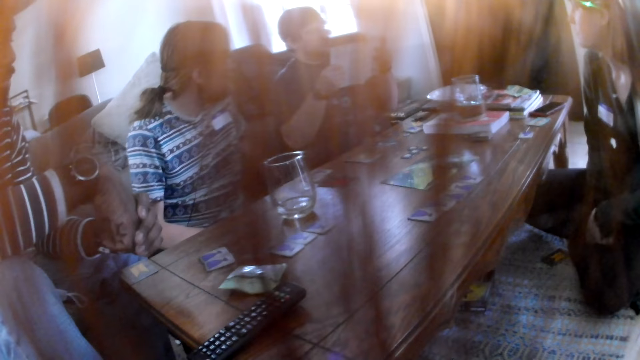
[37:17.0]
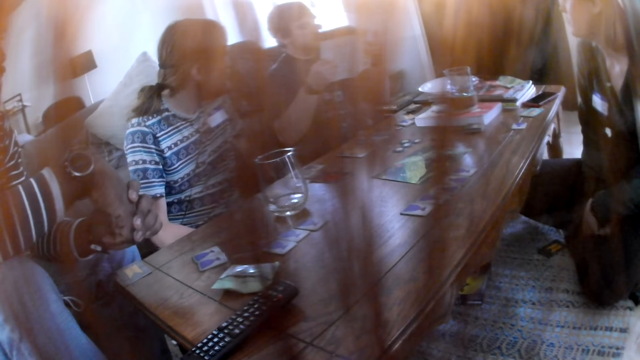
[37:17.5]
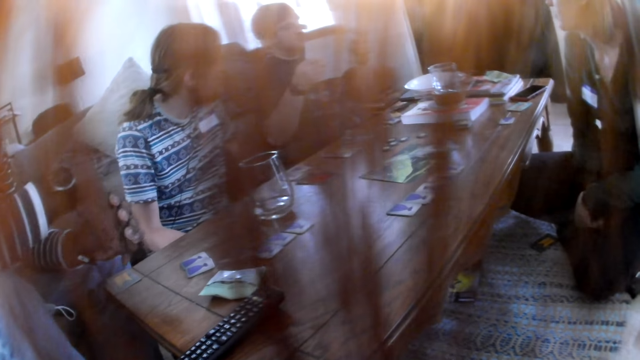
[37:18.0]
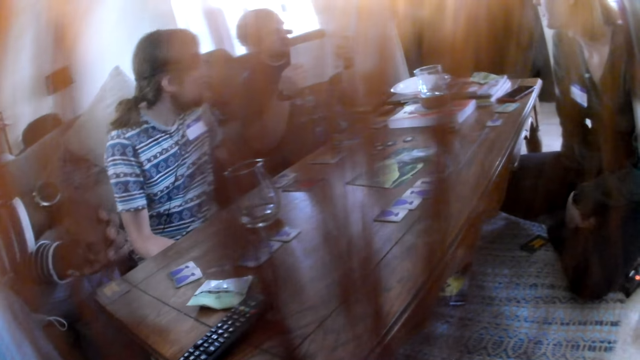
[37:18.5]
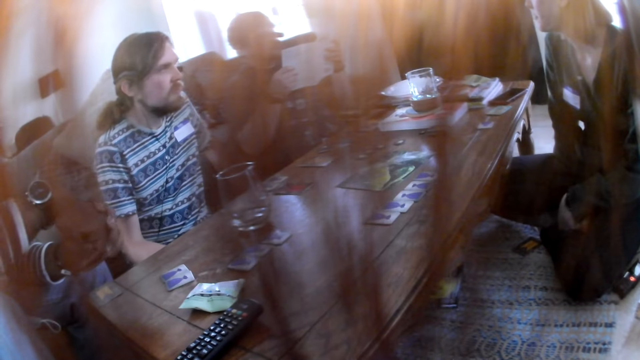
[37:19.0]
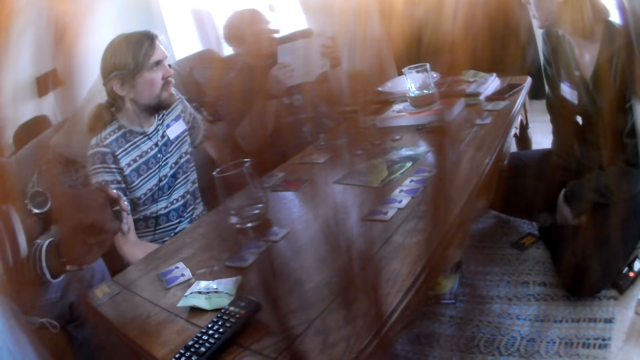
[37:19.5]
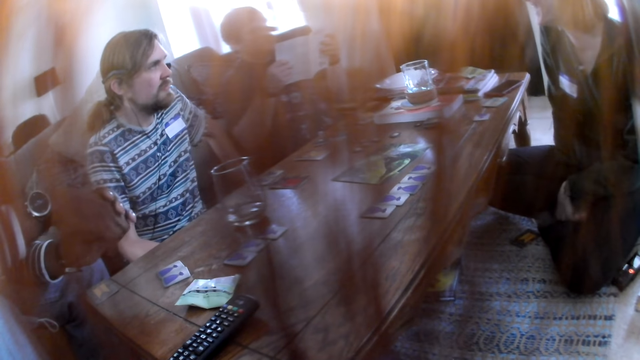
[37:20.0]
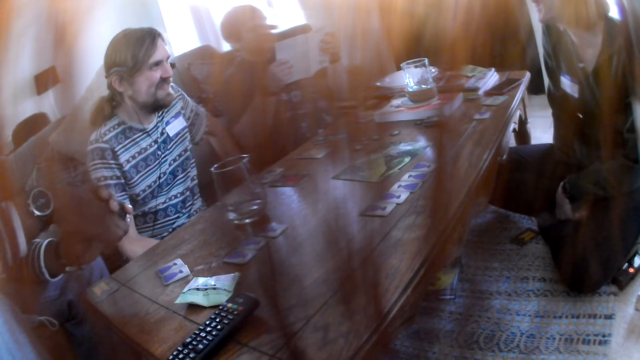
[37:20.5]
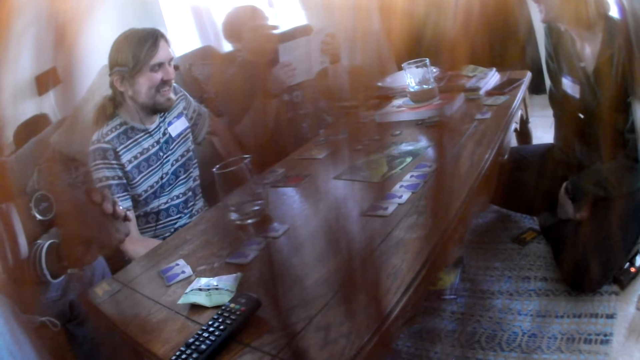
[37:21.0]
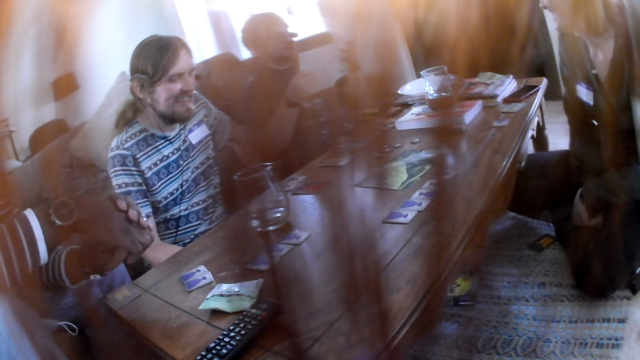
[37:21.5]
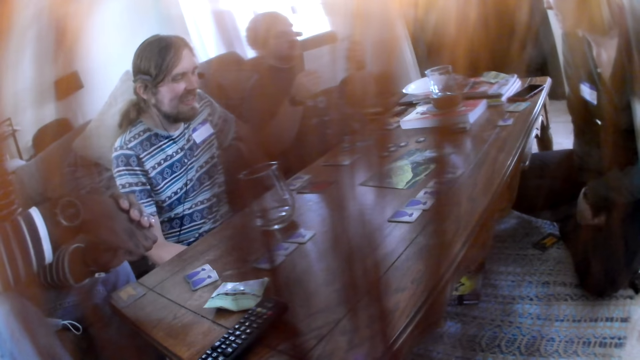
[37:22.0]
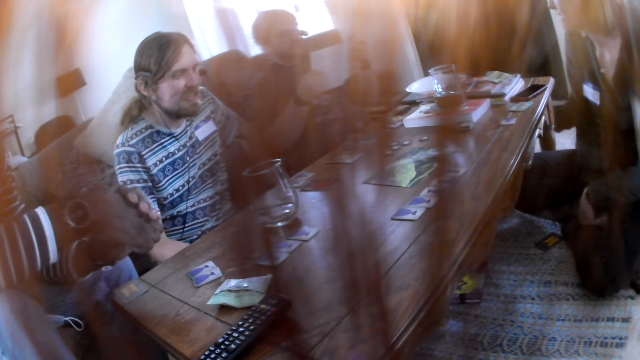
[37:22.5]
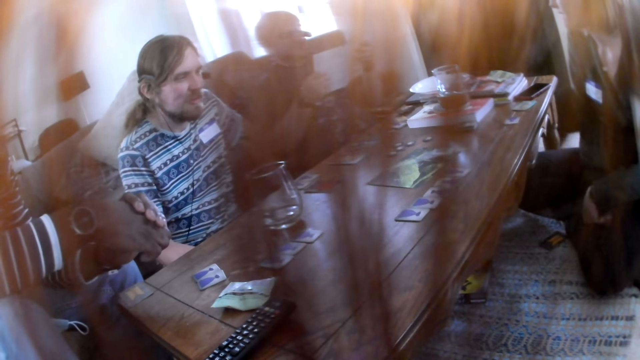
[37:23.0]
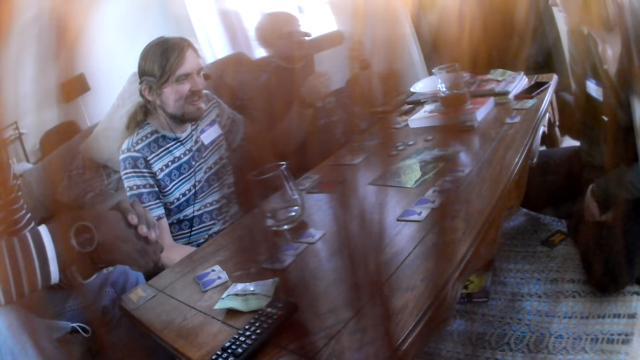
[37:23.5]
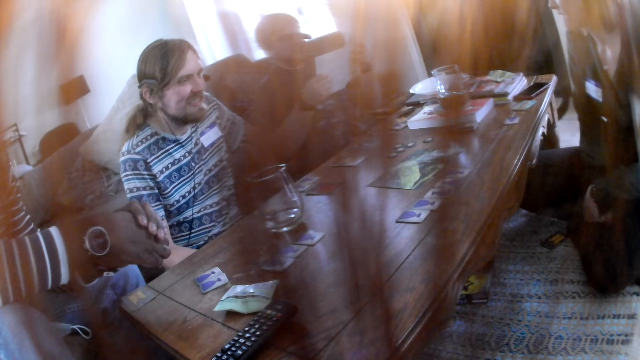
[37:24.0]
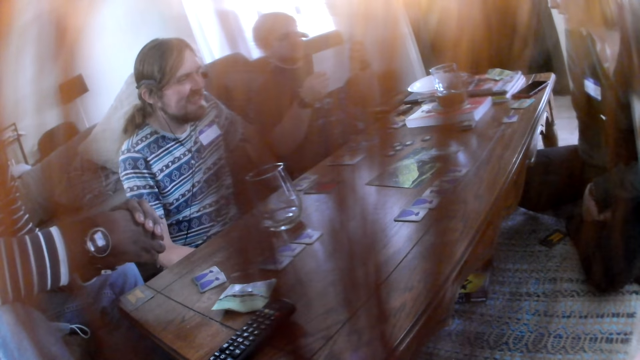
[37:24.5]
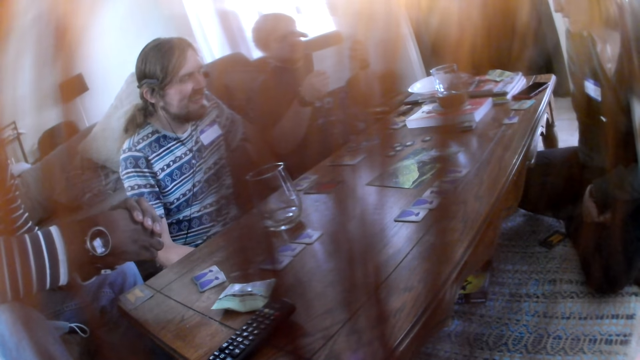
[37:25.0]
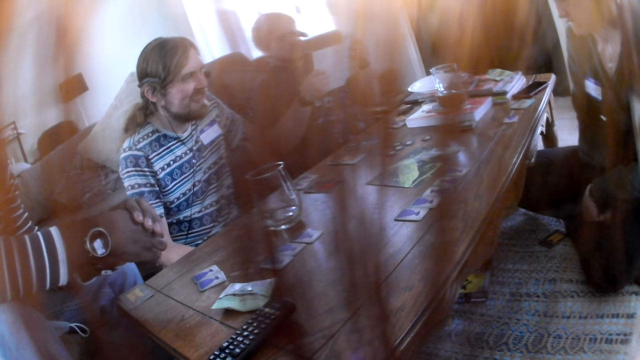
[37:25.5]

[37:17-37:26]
A man stares at the manual. The camera wearer stares at another man.

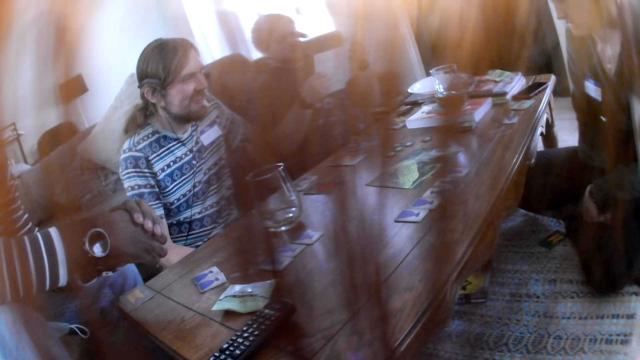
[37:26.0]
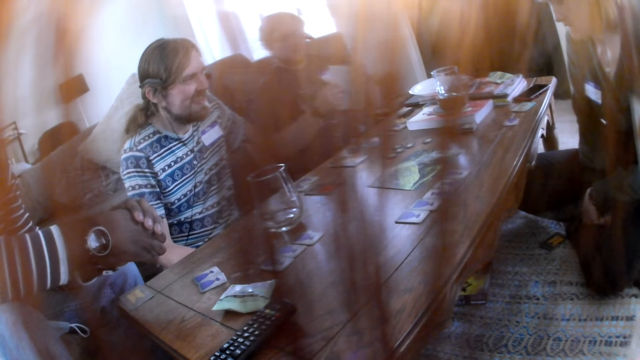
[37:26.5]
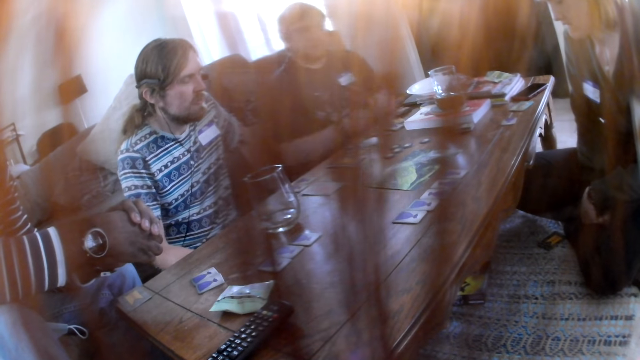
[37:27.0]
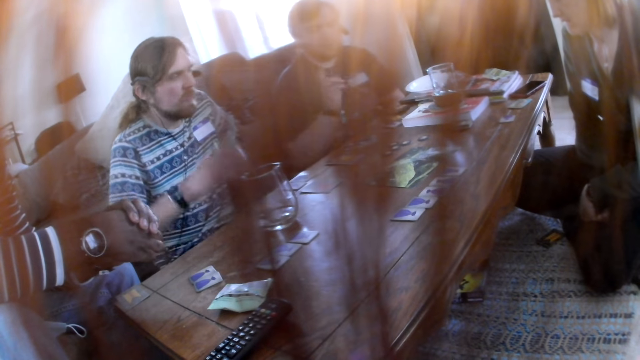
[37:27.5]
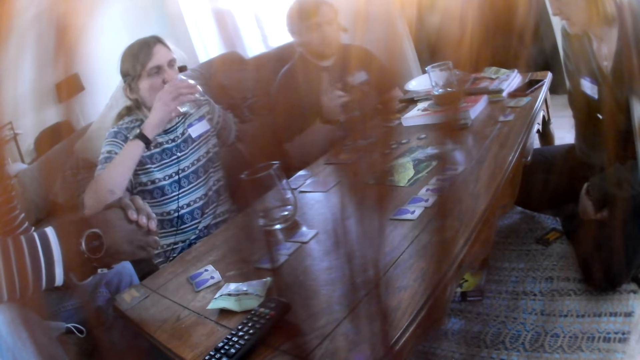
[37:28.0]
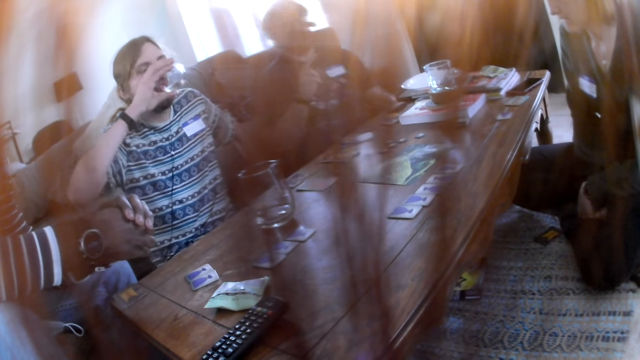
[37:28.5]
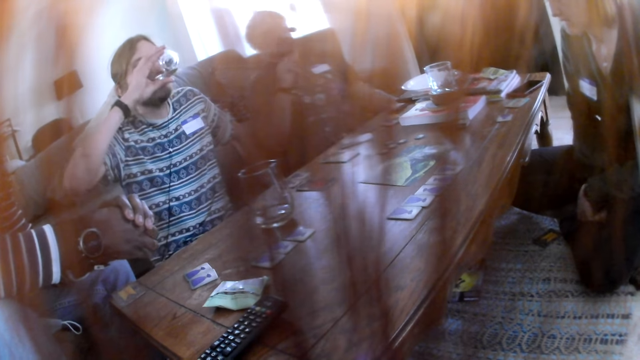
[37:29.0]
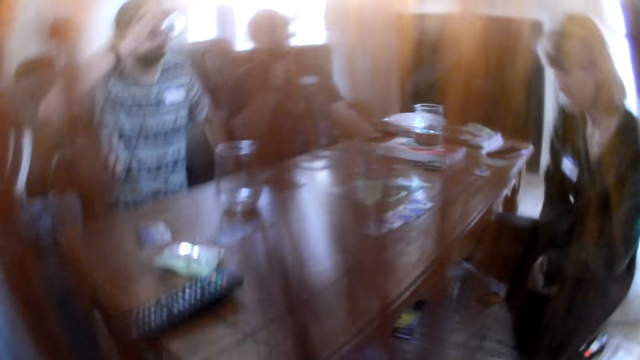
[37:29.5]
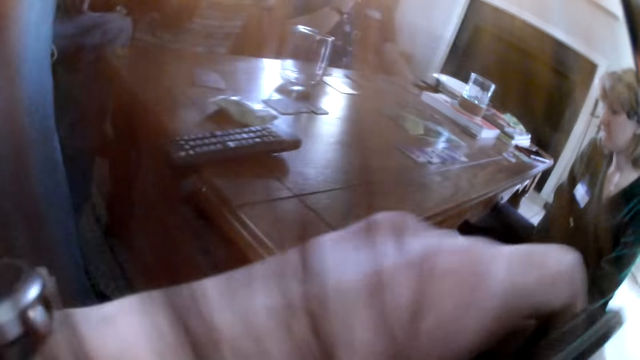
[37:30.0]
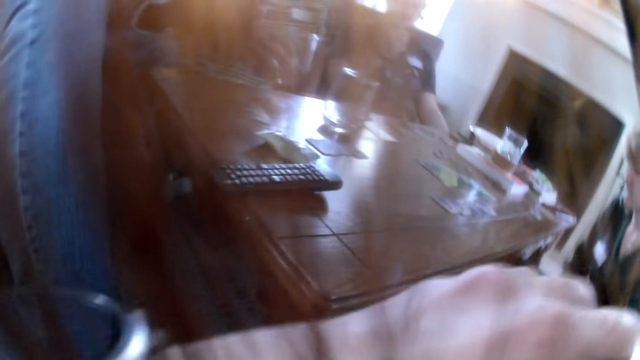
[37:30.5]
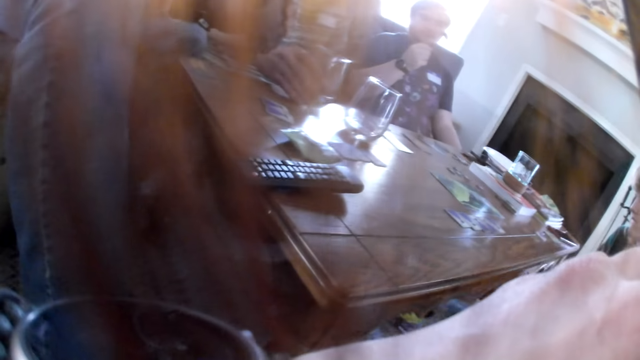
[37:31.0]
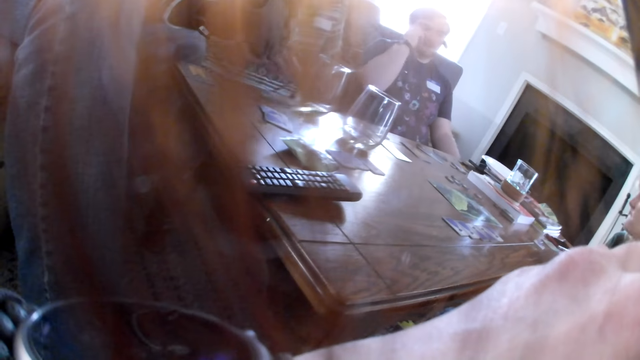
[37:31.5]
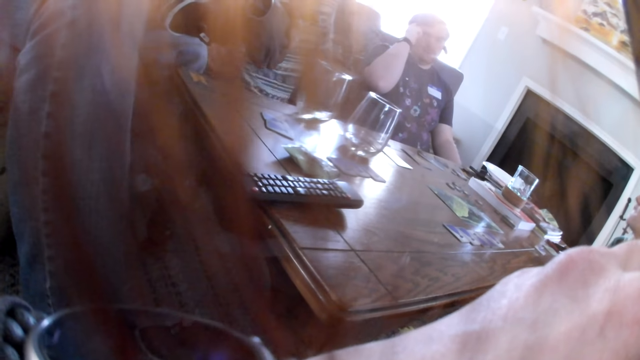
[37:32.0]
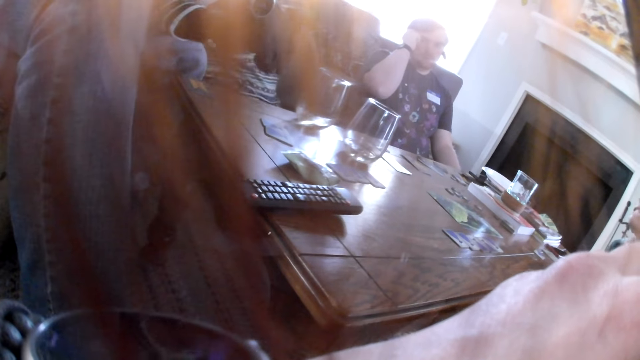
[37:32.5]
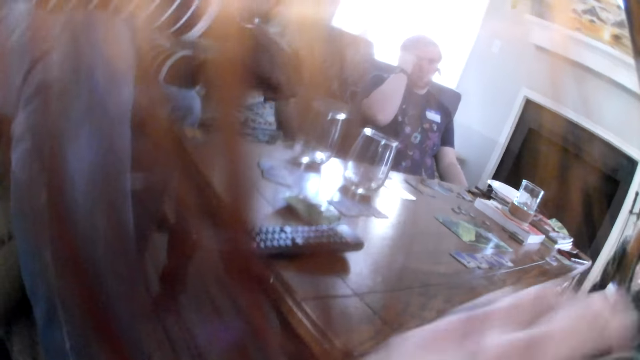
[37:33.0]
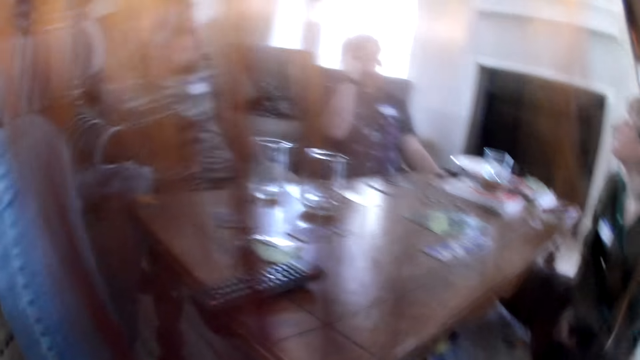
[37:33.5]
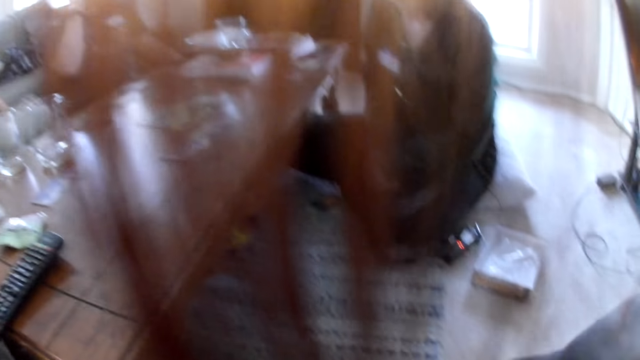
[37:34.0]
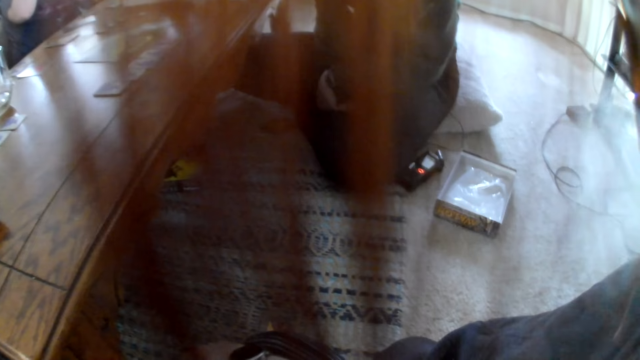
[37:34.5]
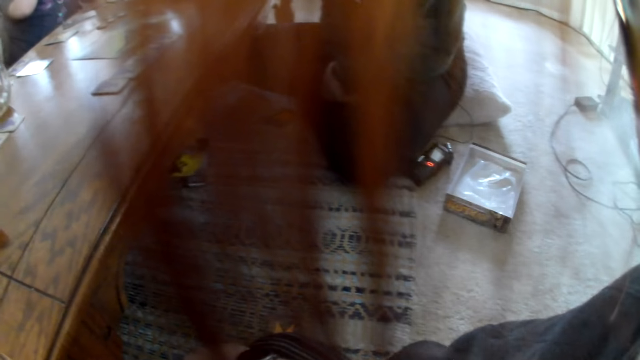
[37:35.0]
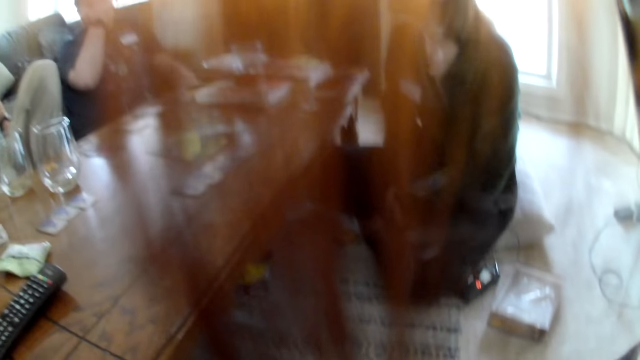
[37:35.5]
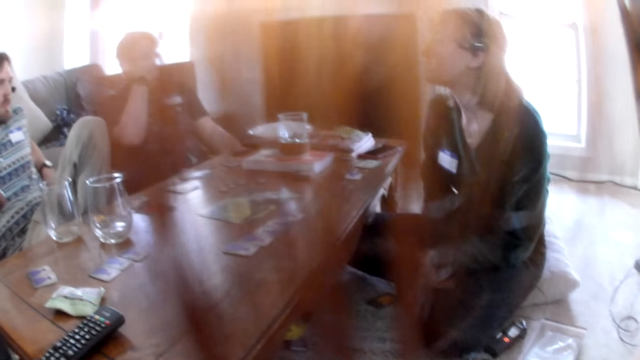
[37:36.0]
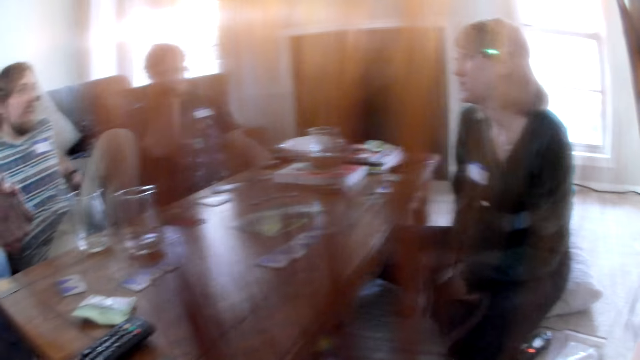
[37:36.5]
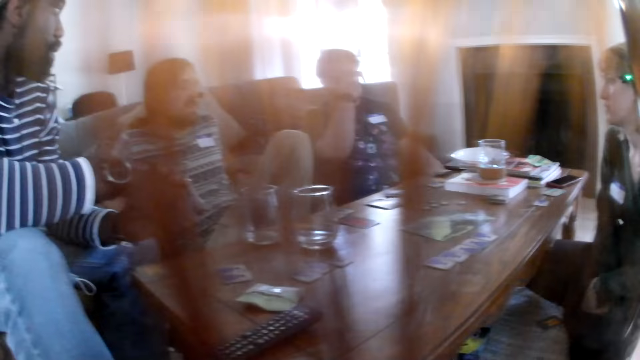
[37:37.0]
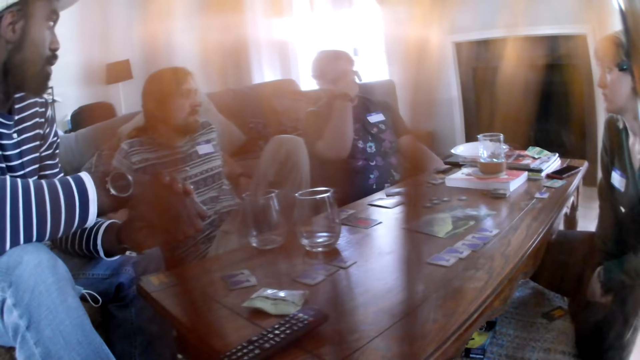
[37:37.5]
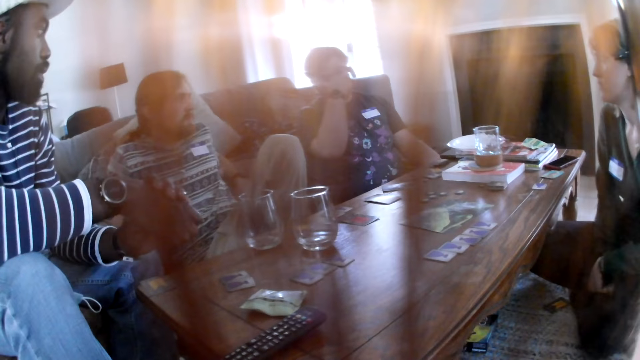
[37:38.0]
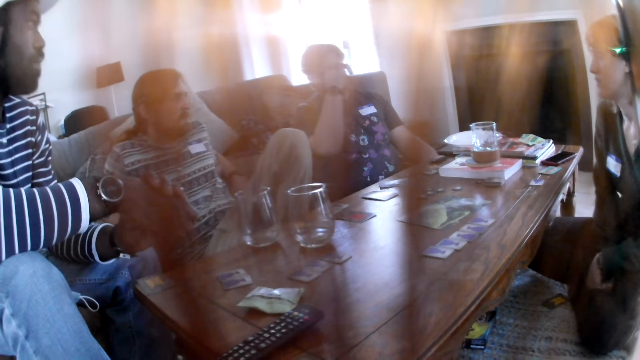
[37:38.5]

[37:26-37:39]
A man holds the book in his left hand. Another man gestures at the camera wearer. A third man drinks from a glass of water in his right hand. The camera wearer lifts her left hand. The third man places the glass of water onto the table. The second man touches his head. The camera wearer looks around the table.
